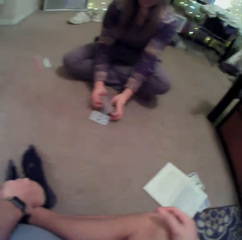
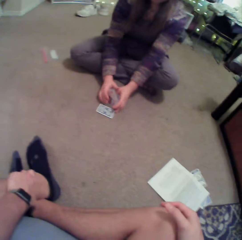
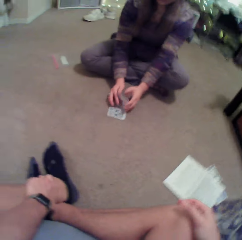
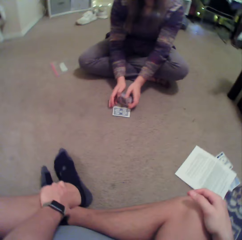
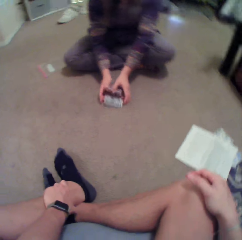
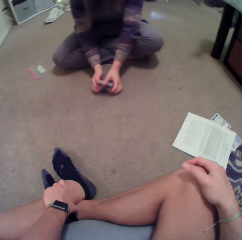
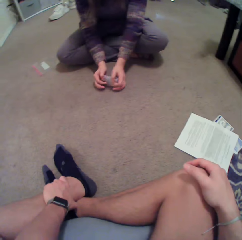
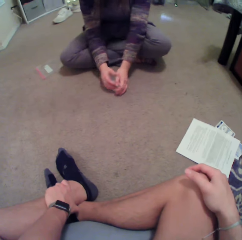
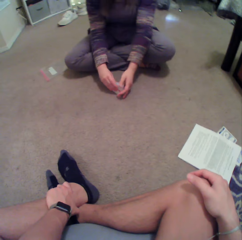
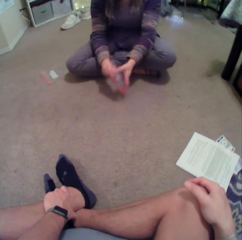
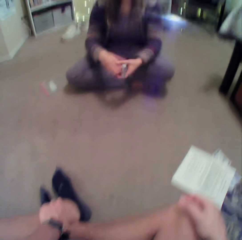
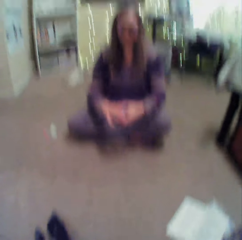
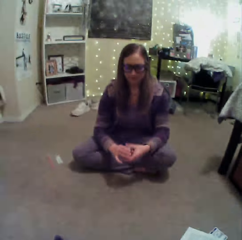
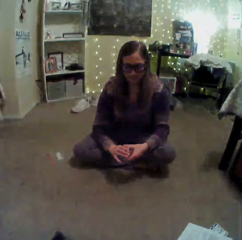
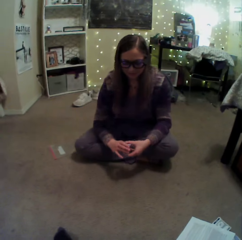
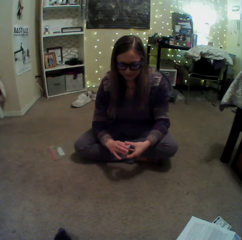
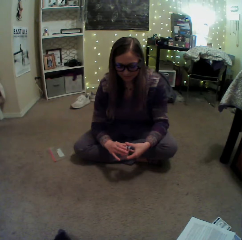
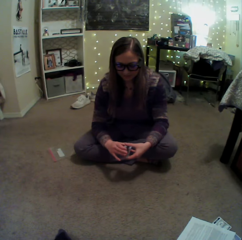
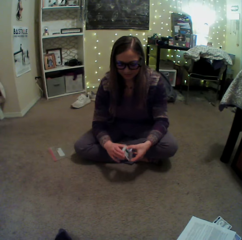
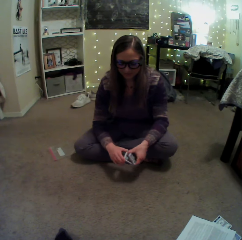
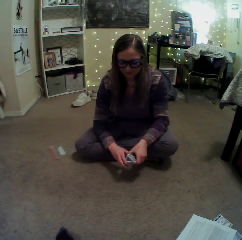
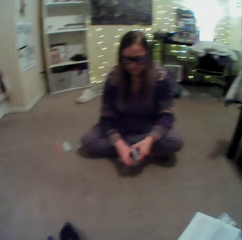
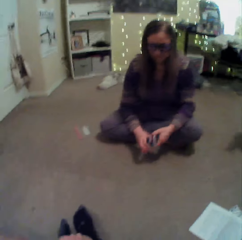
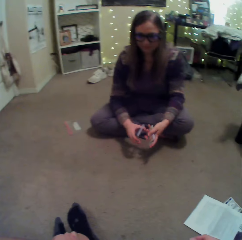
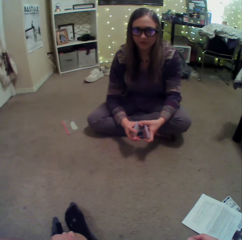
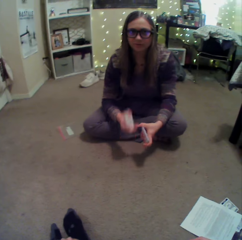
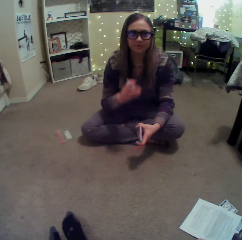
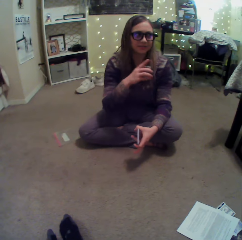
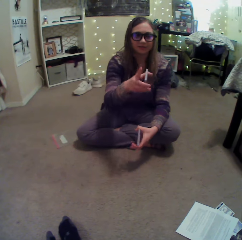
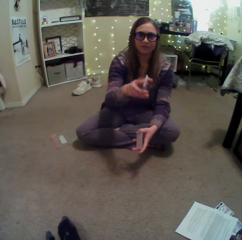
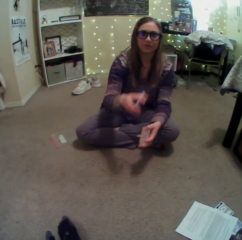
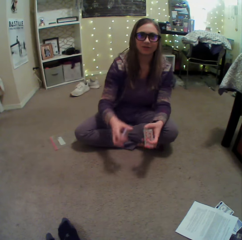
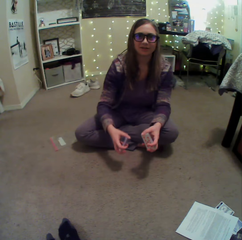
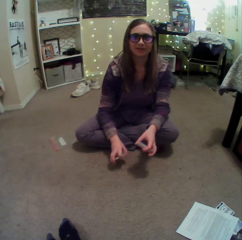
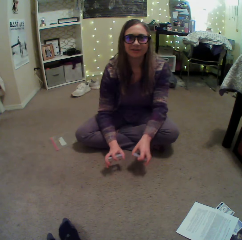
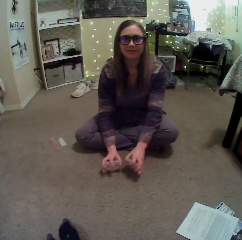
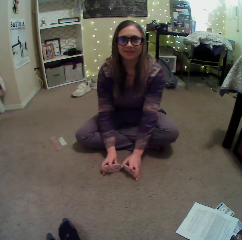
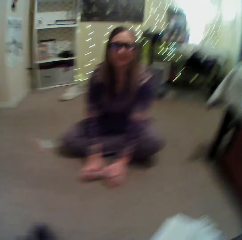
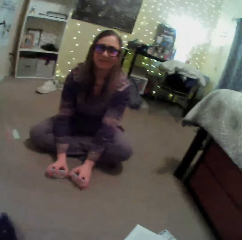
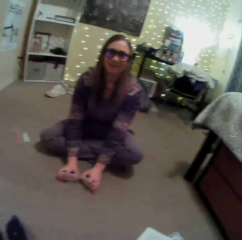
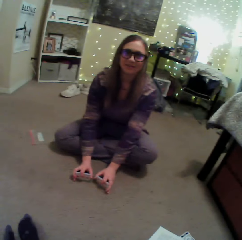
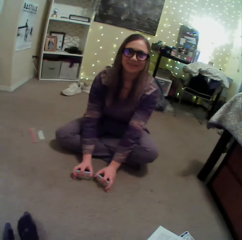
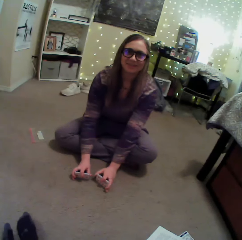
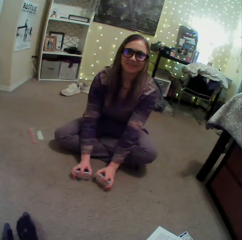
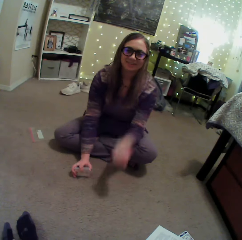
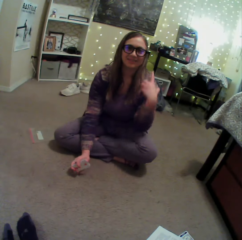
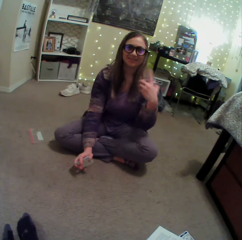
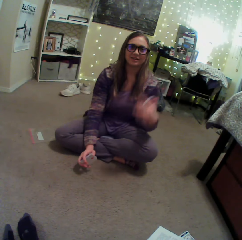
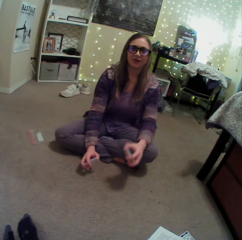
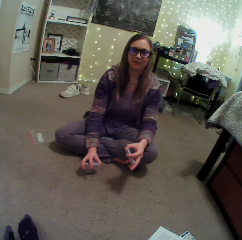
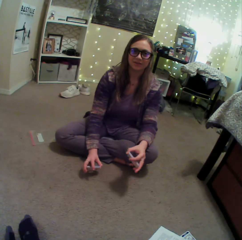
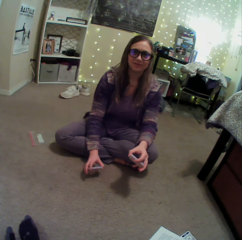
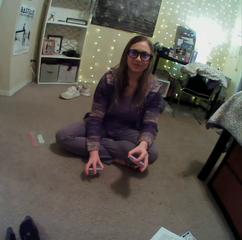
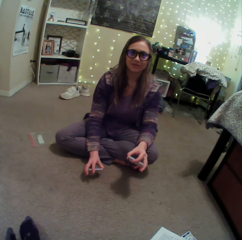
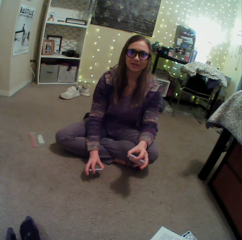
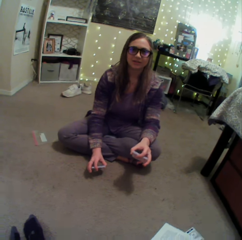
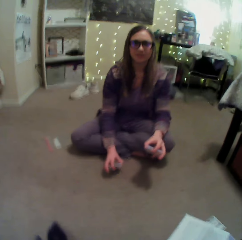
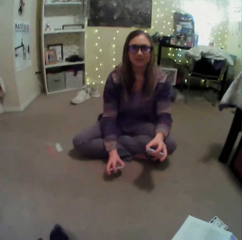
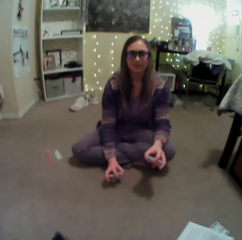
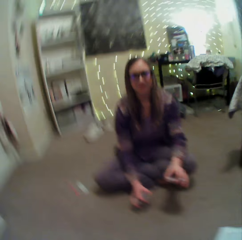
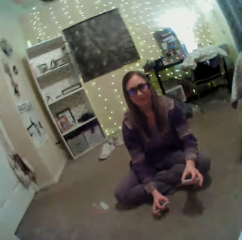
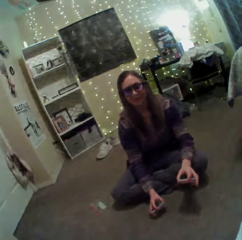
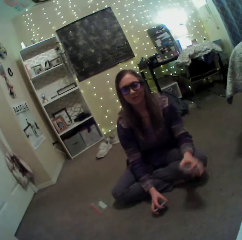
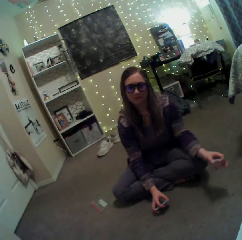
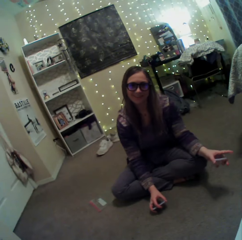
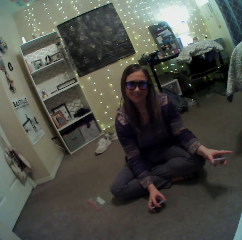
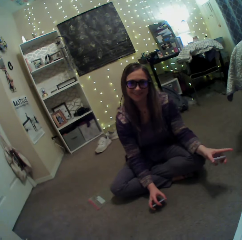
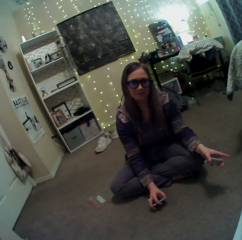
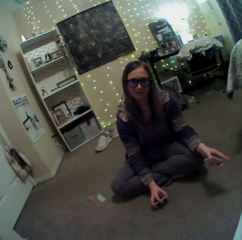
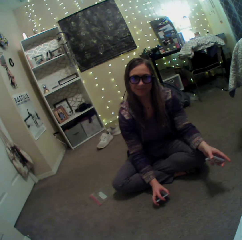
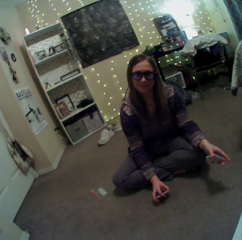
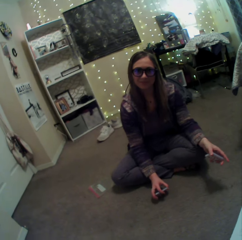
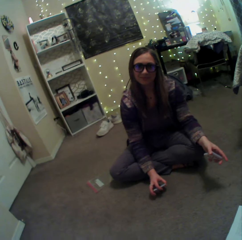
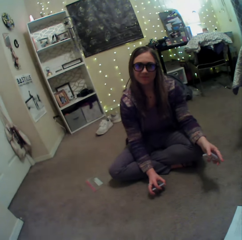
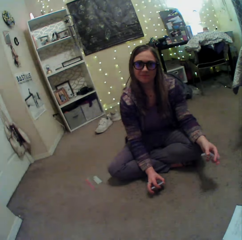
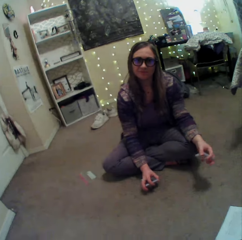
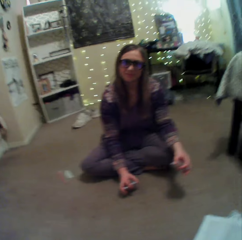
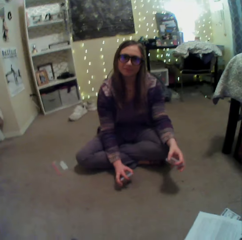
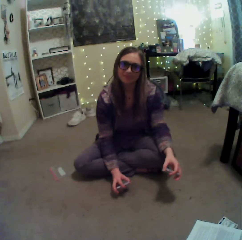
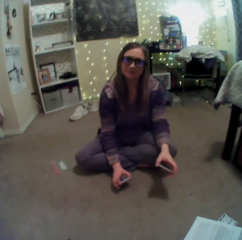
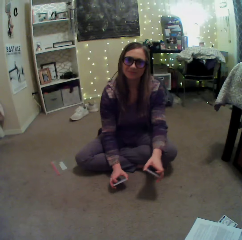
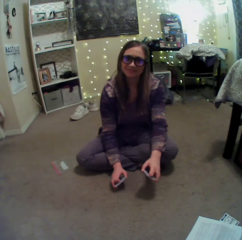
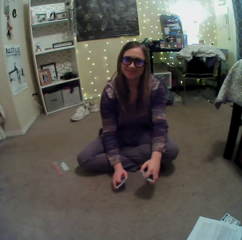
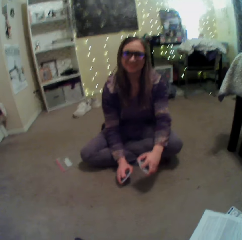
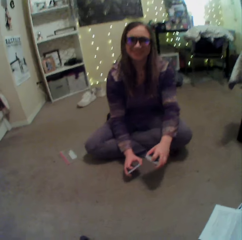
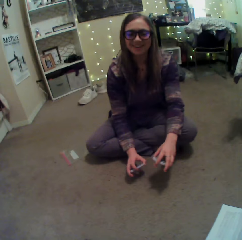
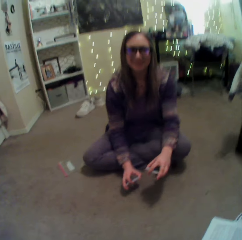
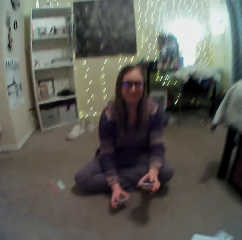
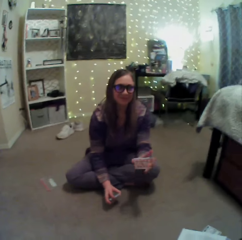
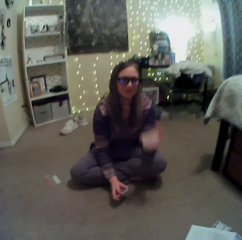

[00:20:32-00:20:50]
A person arranges cards in hand. The person points a finger. The person arranges cards in hand. The person sways a hand. The person converses with the camera wearer. The person lifts a hand. The person converses with the camera wearer.

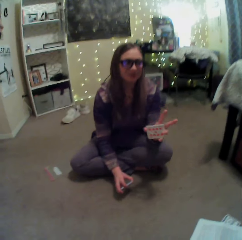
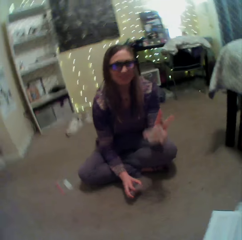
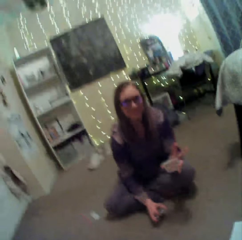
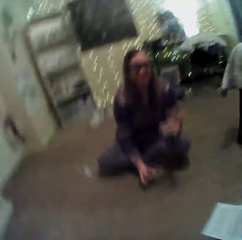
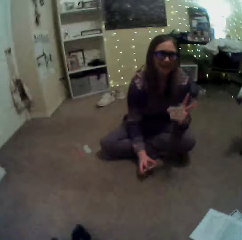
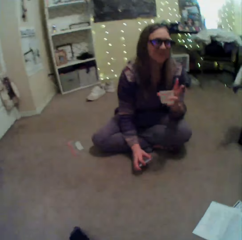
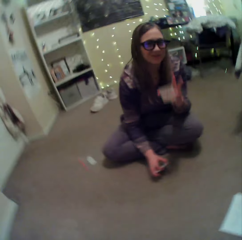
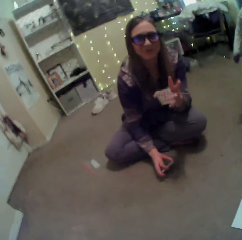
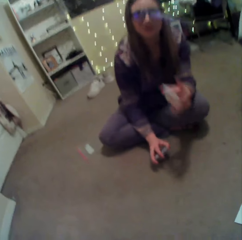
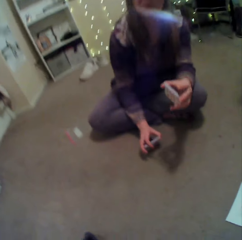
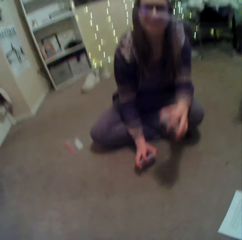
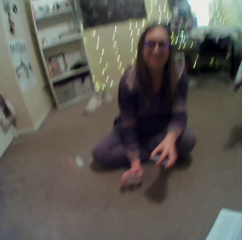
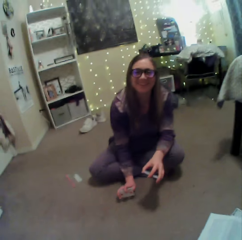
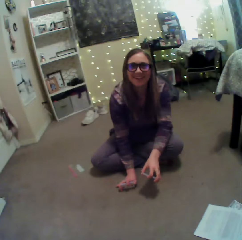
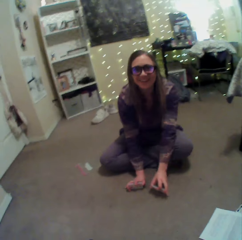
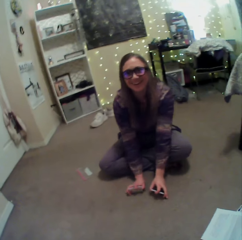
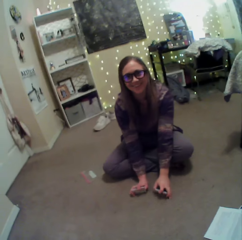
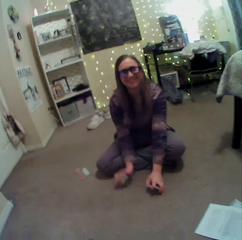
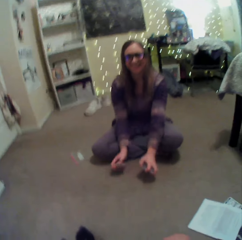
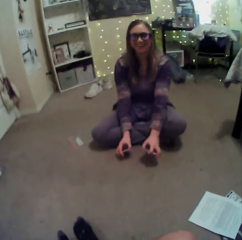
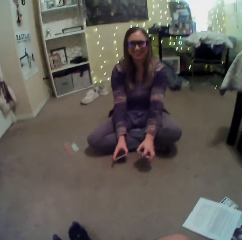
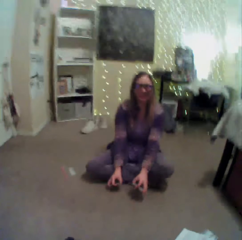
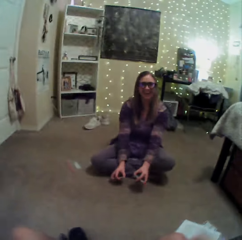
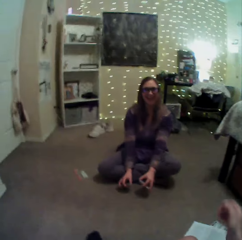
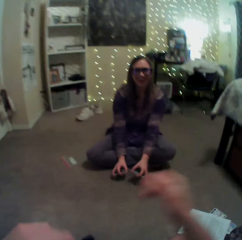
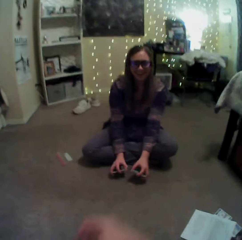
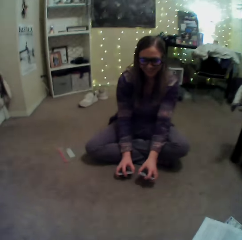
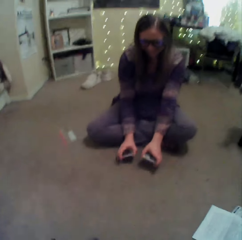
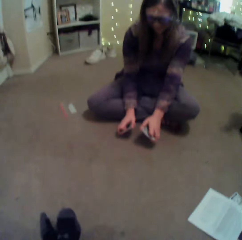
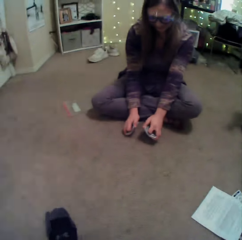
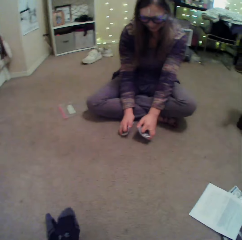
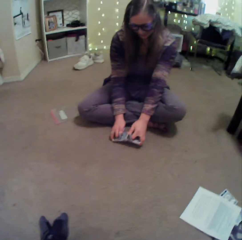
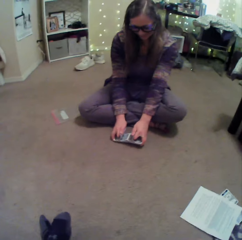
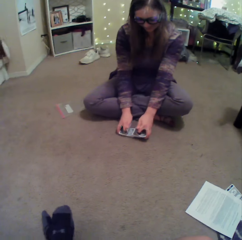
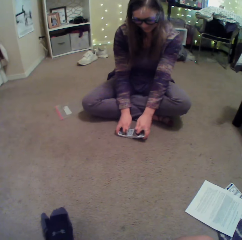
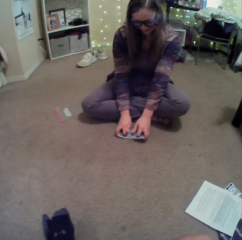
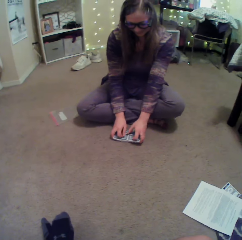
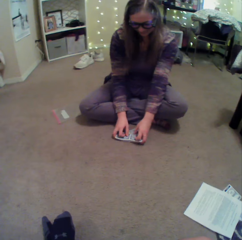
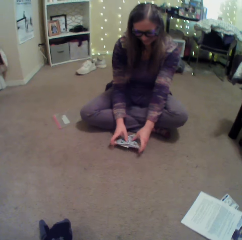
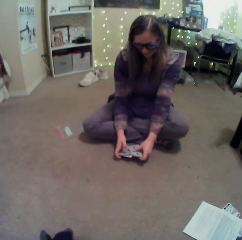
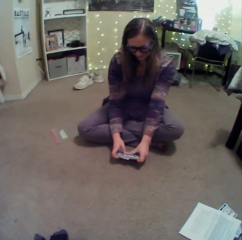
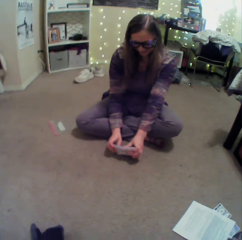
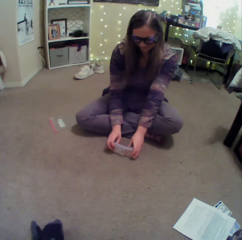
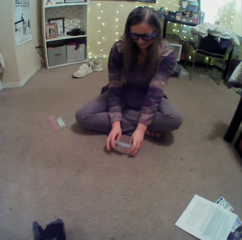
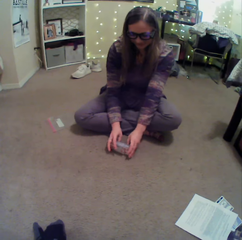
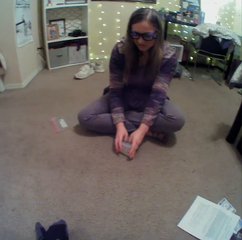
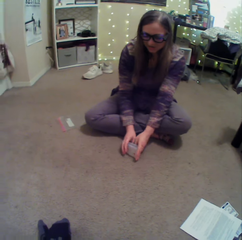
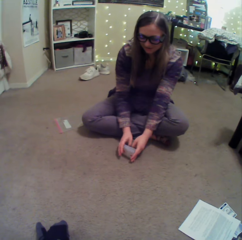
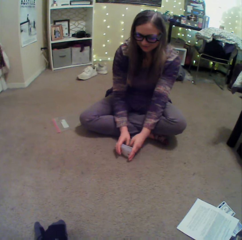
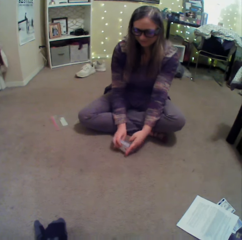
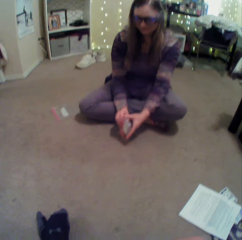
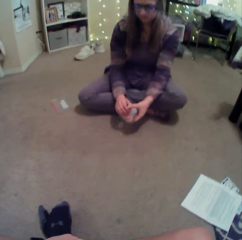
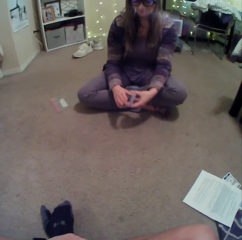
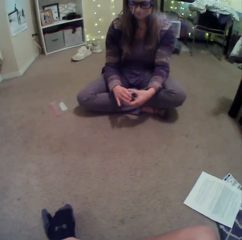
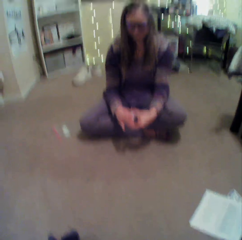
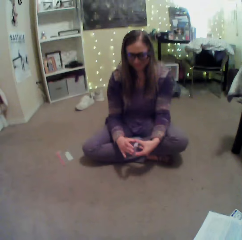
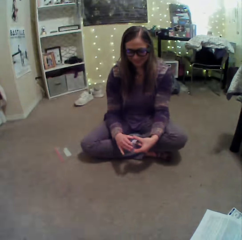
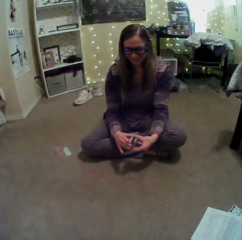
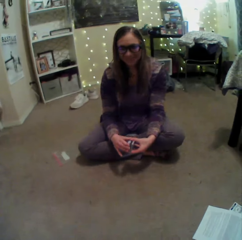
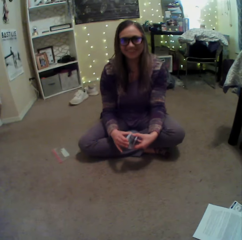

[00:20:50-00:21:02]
A person lifts a hand. The person converses with the camera wearer. The camera wearer sways a hand. The person arranges cards. The person plays with the cards.
